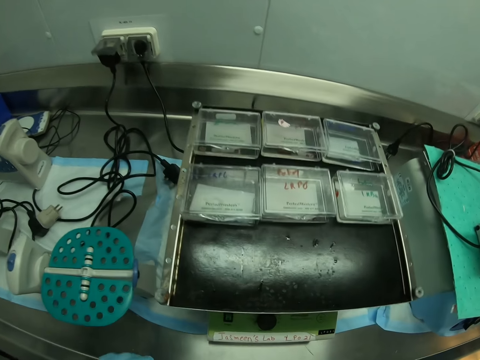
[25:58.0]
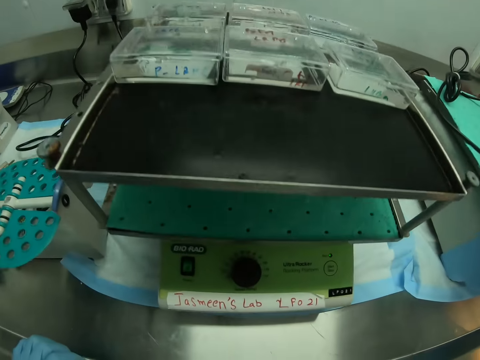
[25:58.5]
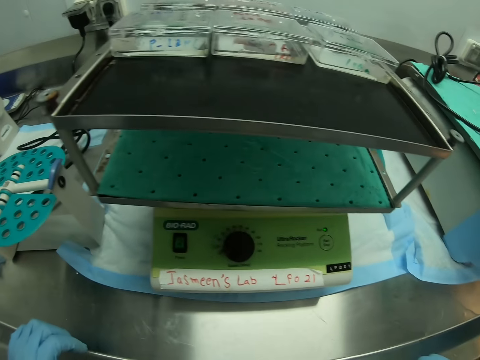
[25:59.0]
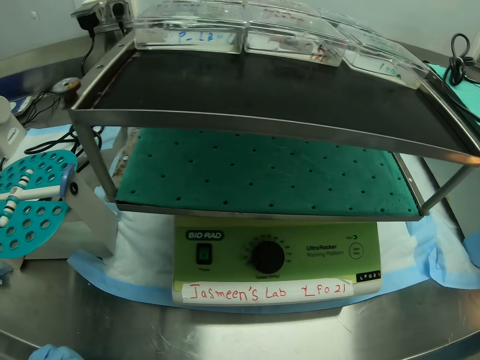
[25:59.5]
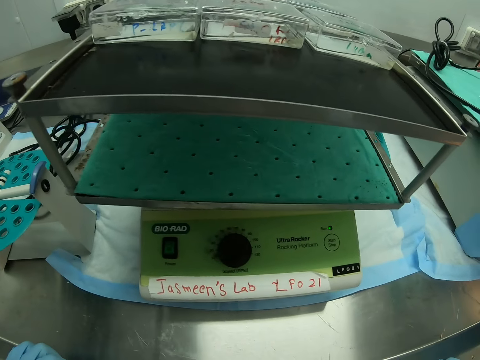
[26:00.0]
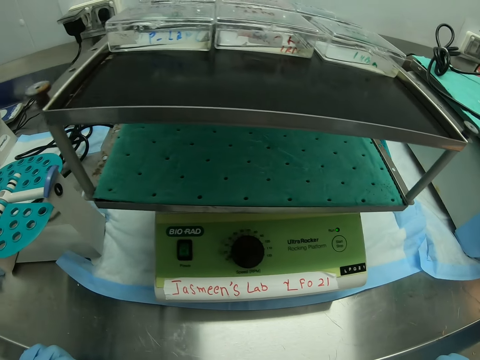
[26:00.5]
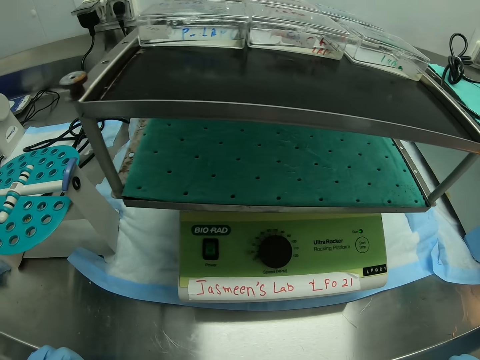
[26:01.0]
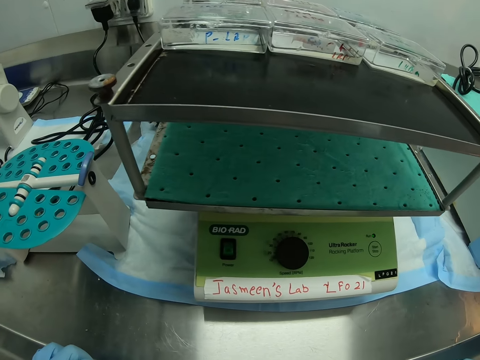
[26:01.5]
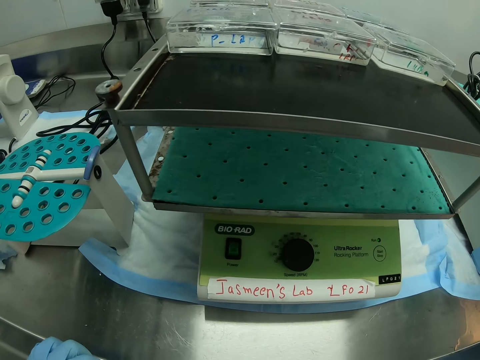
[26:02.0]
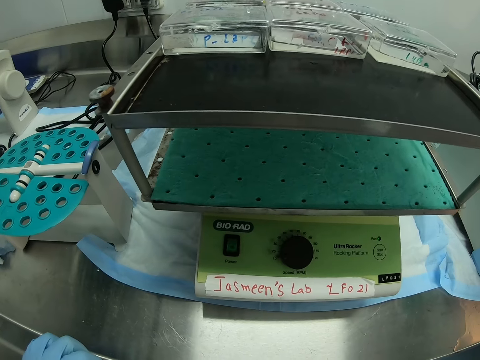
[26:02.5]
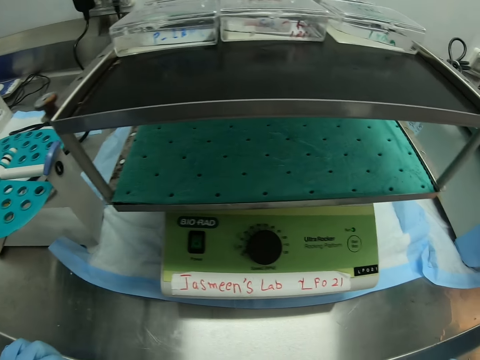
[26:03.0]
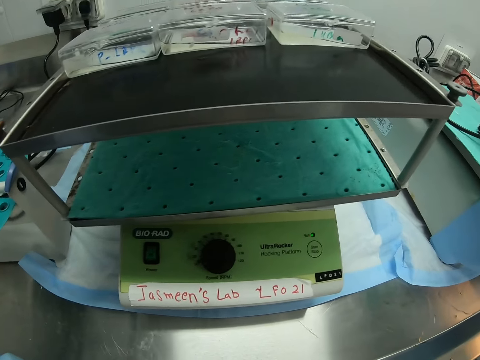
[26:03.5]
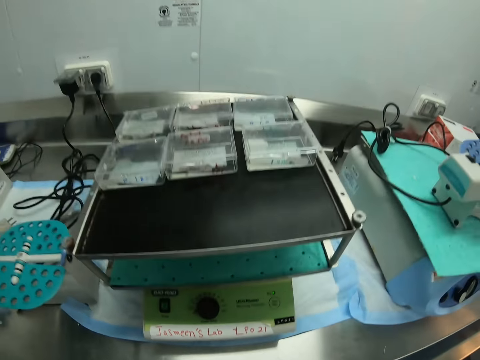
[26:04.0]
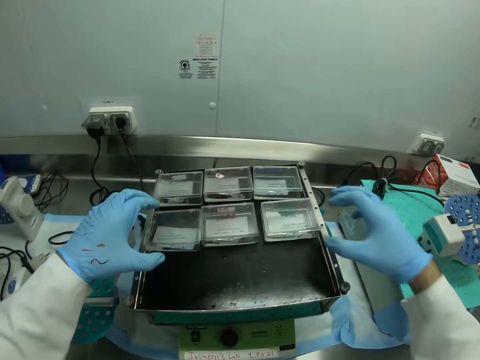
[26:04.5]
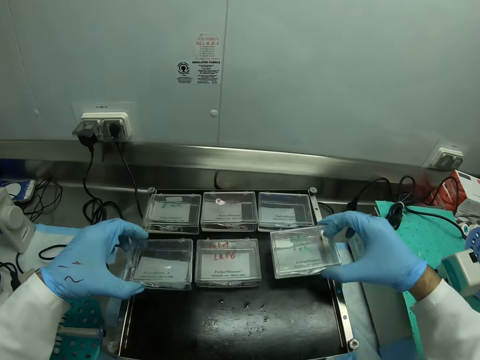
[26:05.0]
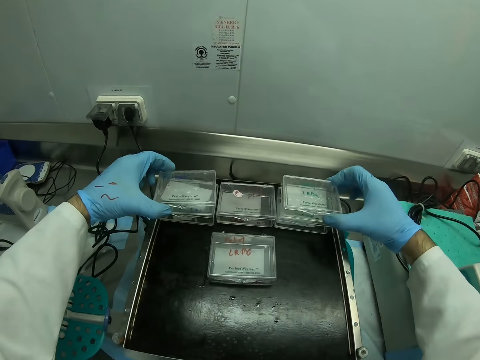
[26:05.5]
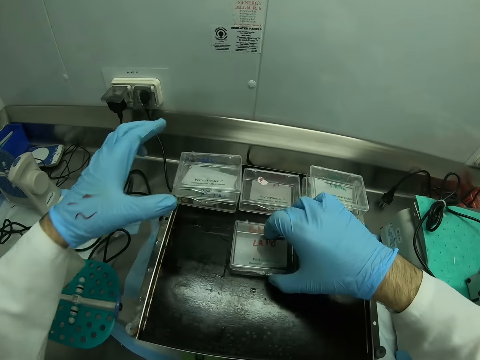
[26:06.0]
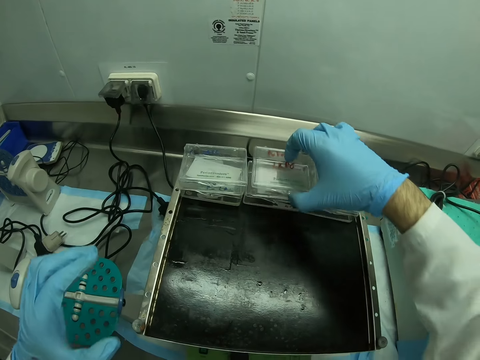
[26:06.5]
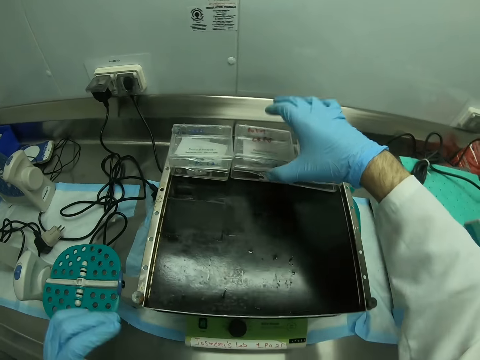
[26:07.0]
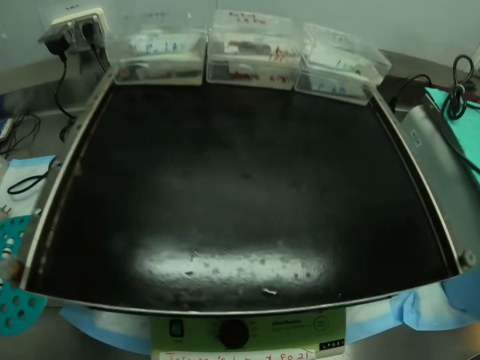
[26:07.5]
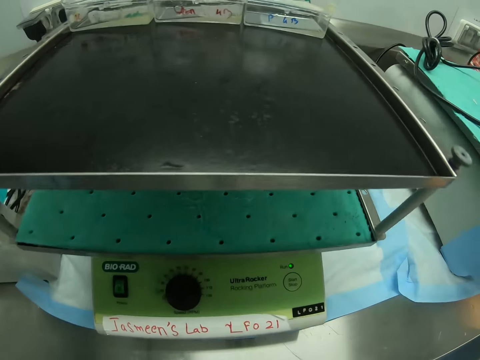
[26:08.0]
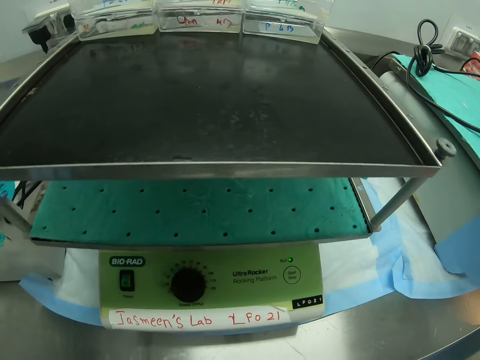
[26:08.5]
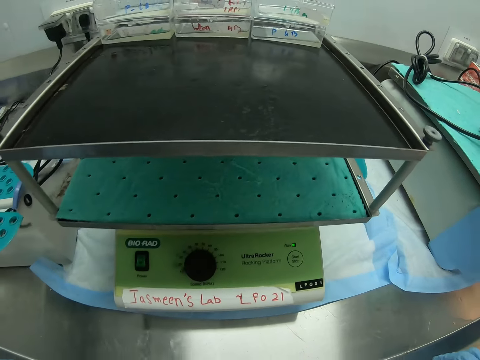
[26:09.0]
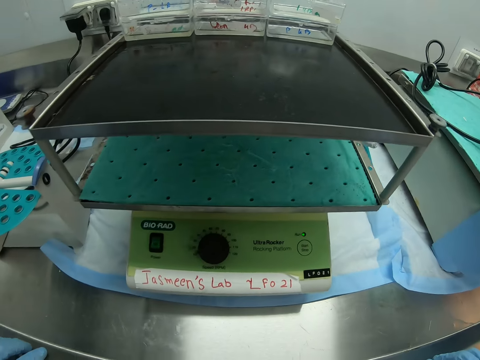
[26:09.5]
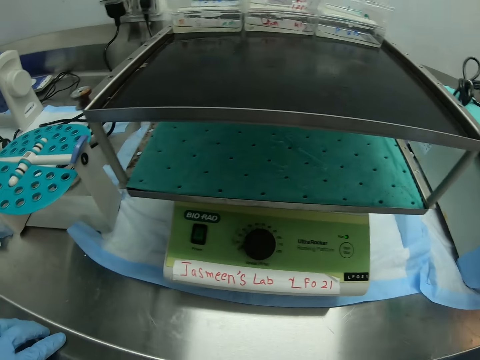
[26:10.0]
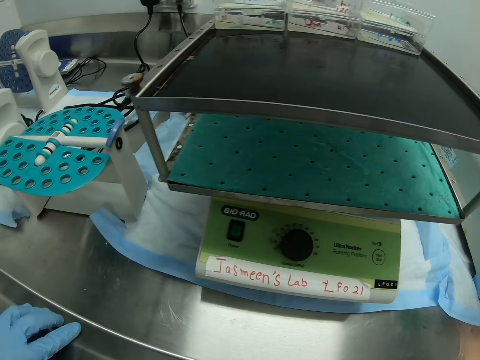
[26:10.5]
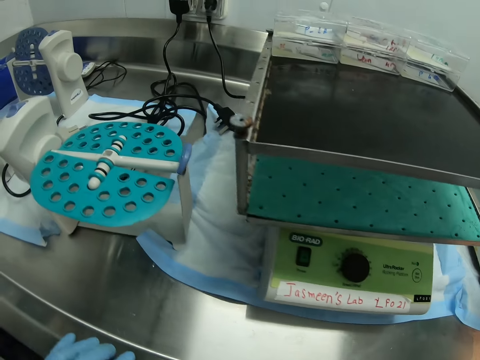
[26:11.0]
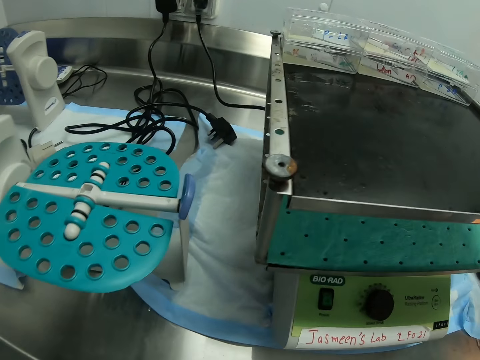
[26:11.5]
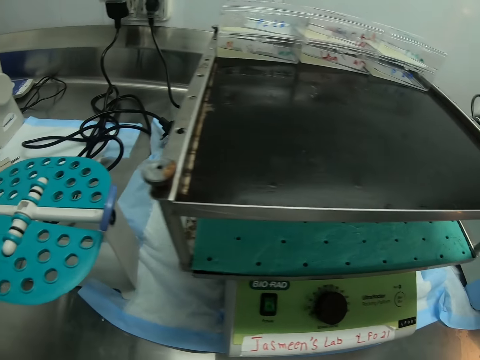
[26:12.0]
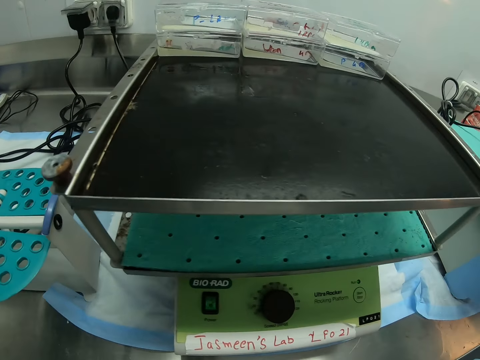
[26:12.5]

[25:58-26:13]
The camera wearer stares at the Bio-Rad Ultra Rocker. They arrange the small containers on the Bio-Rad Ultra Rocker.

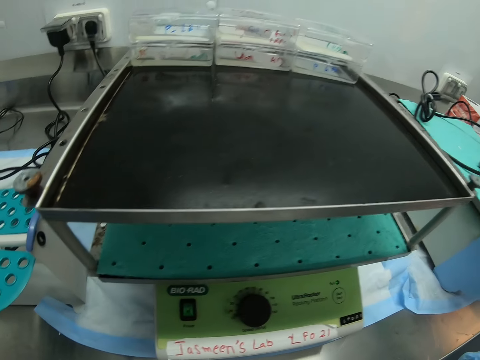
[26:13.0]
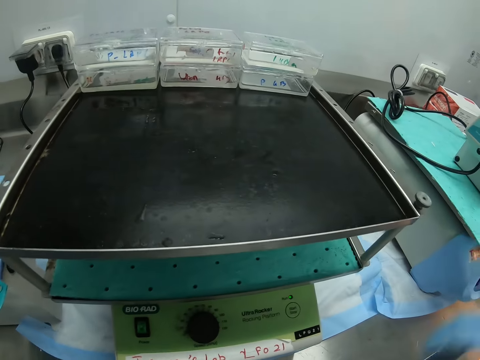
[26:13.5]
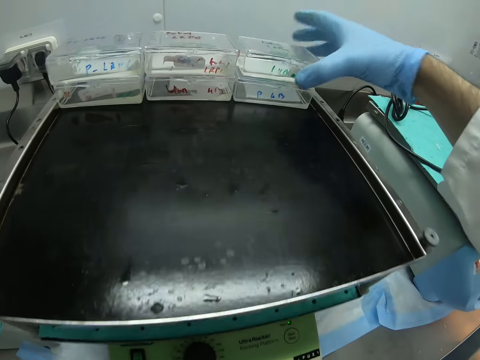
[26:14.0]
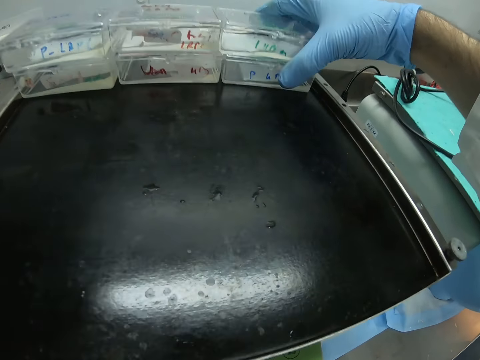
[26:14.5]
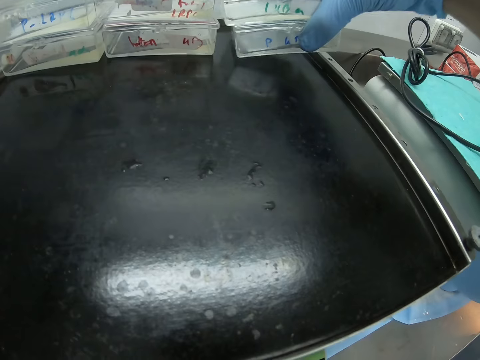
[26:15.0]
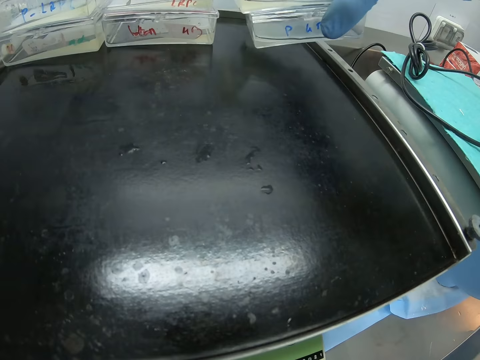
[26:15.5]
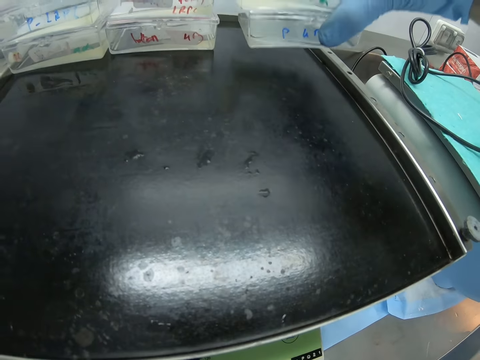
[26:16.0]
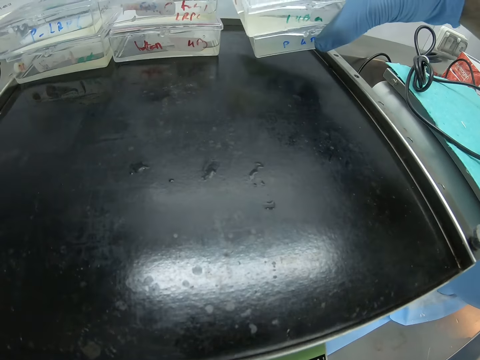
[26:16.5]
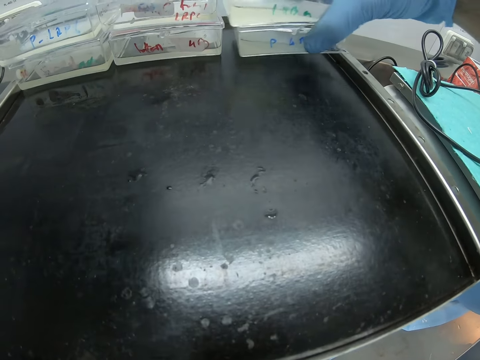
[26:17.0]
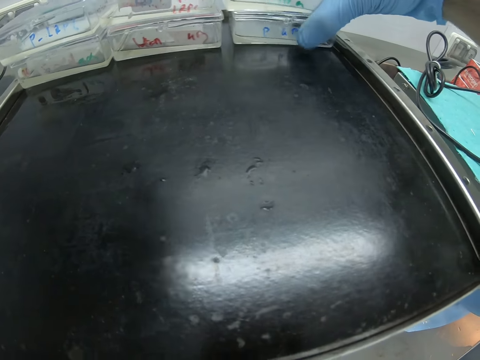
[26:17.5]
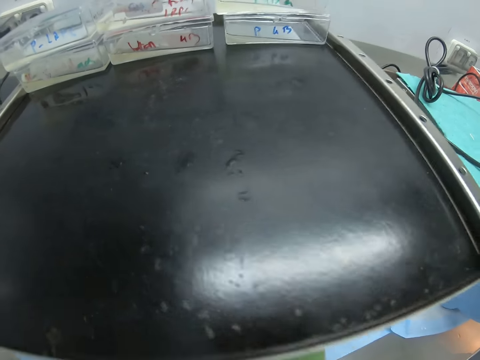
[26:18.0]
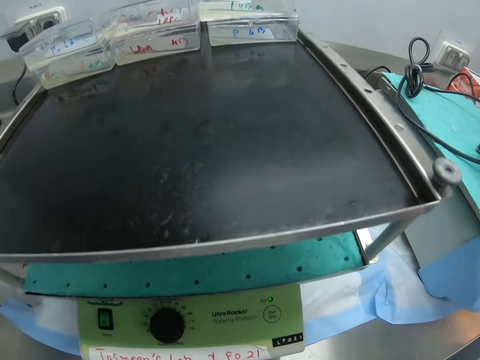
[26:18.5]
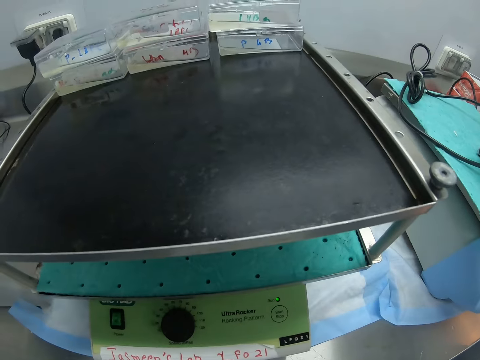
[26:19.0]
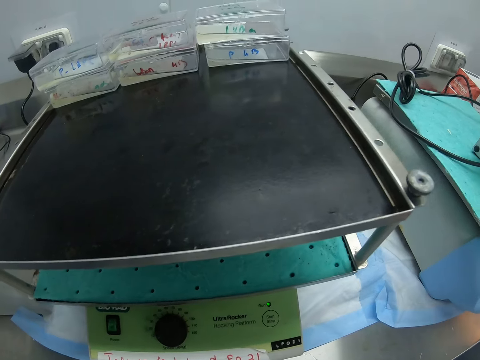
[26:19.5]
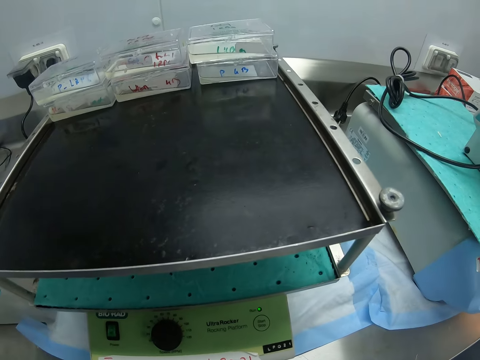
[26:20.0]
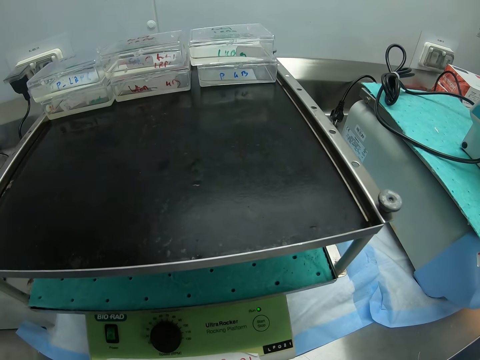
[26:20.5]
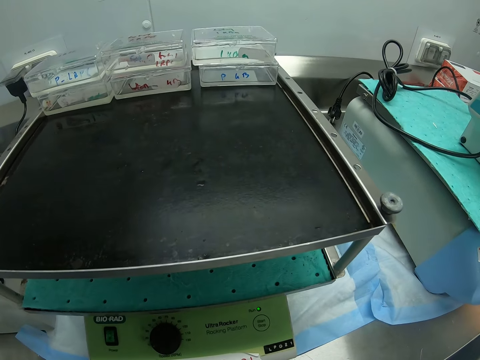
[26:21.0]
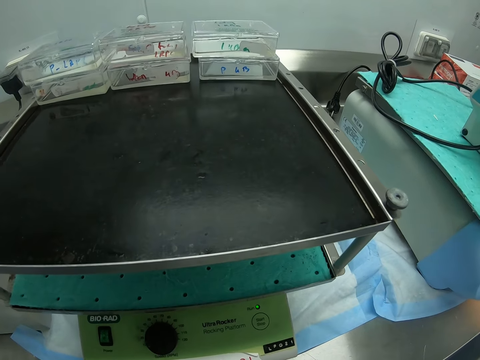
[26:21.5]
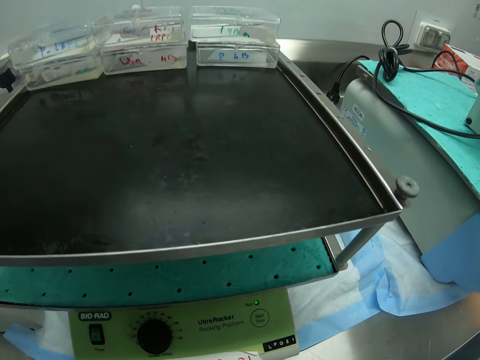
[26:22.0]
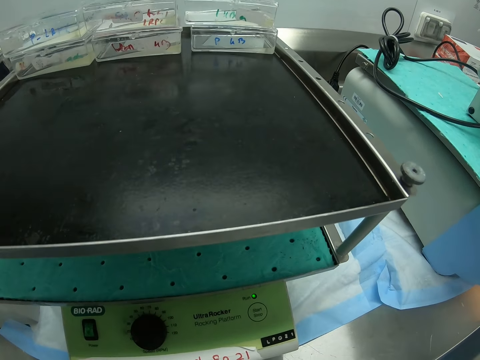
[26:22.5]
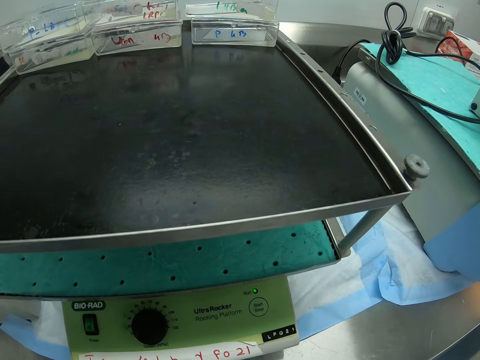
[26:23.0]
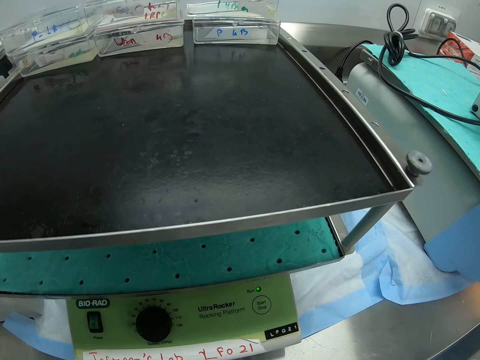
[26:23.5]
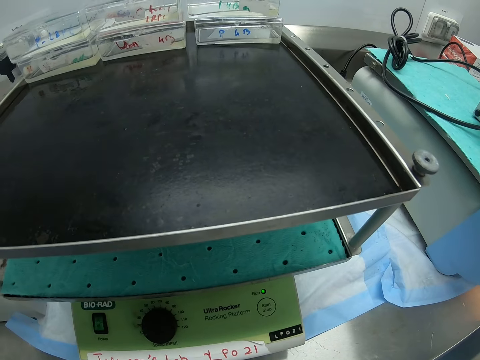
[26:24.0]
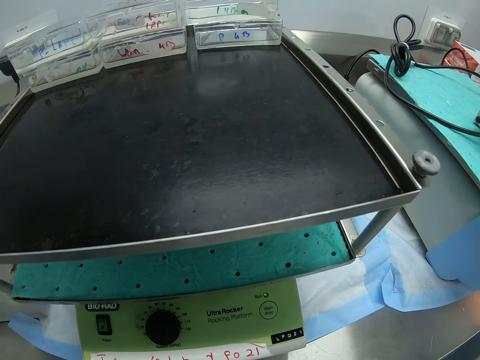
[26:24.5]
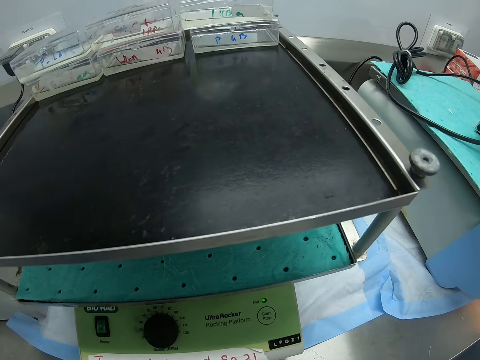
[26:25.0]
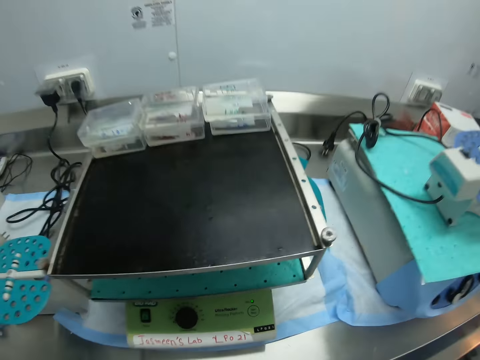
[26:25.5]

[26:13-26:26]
The camera wearer stares at the container on the Bio-Rad Ultra Tracker.
